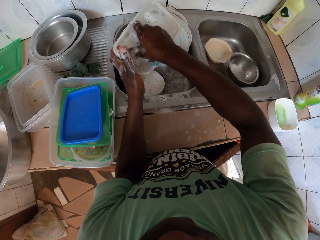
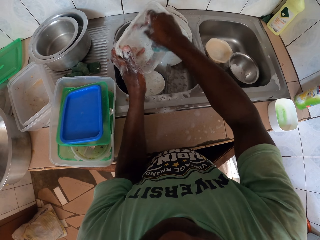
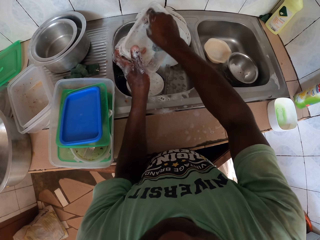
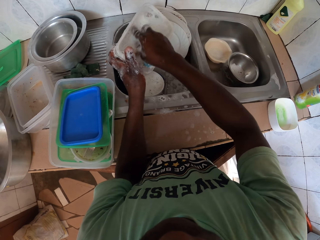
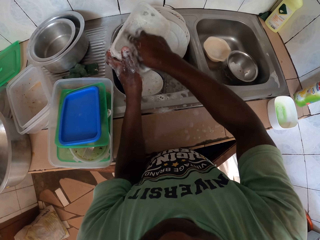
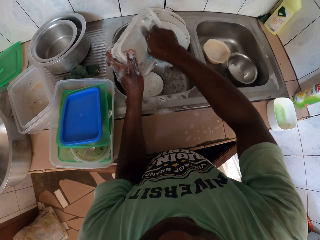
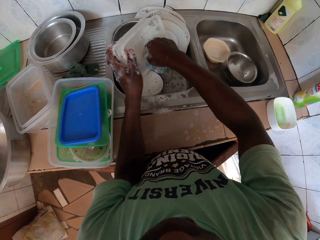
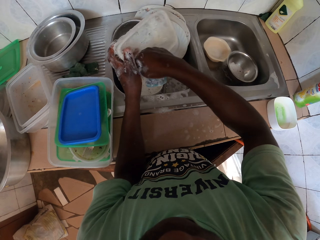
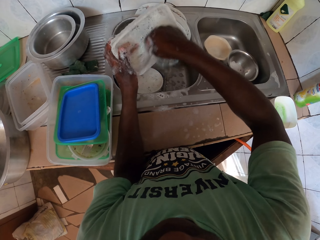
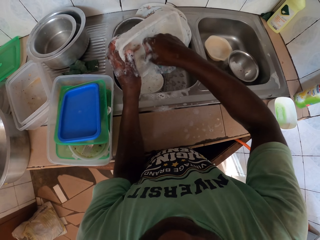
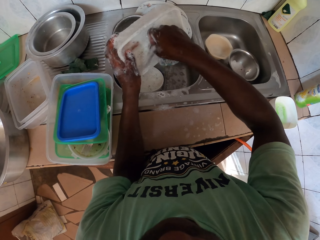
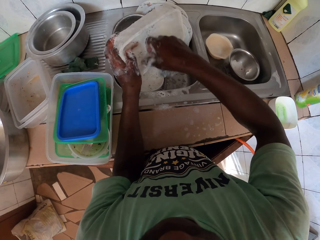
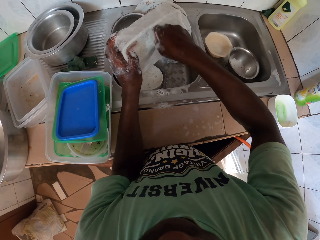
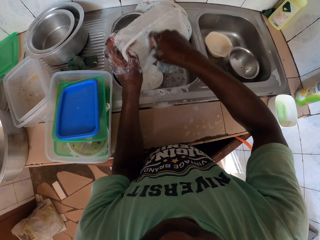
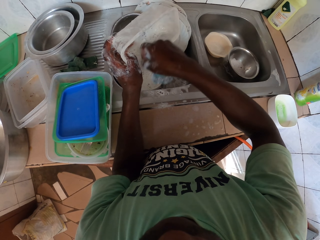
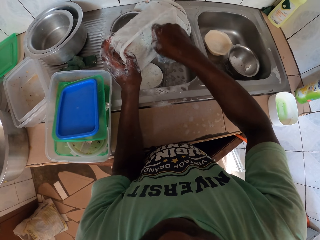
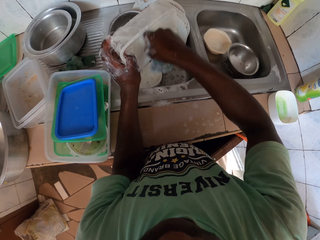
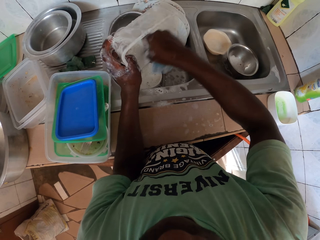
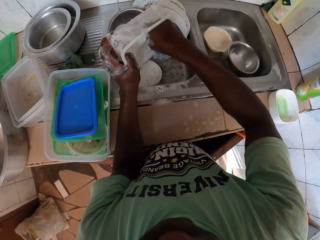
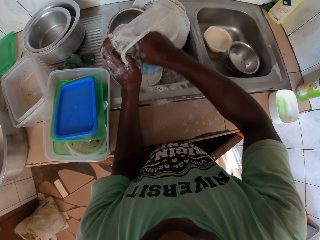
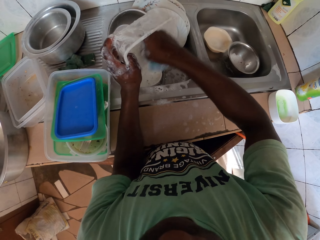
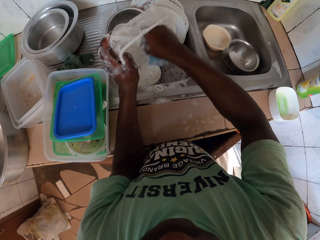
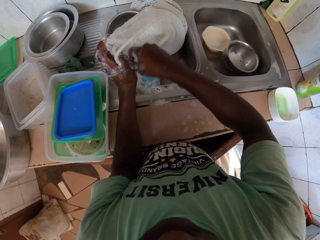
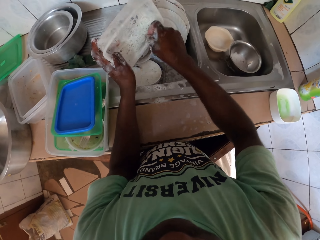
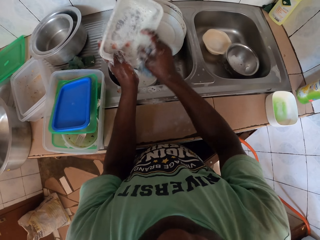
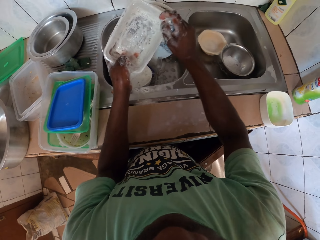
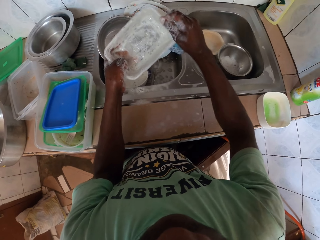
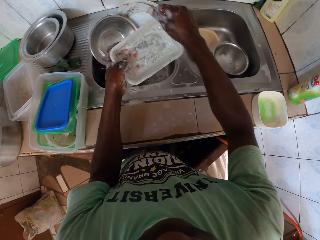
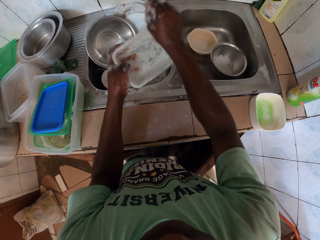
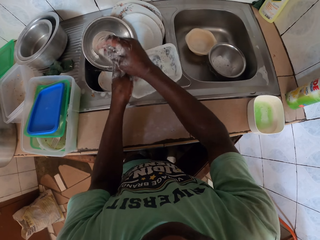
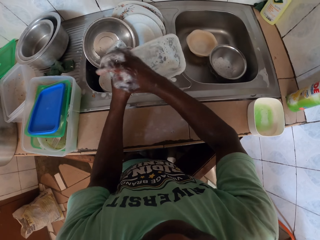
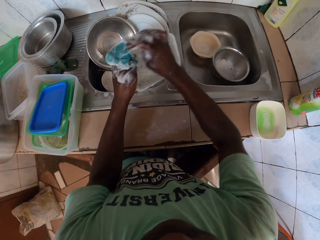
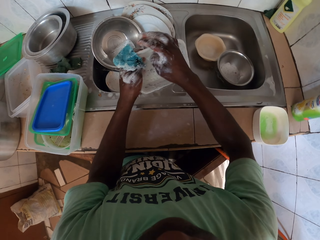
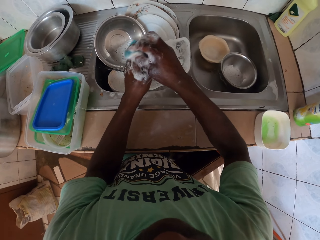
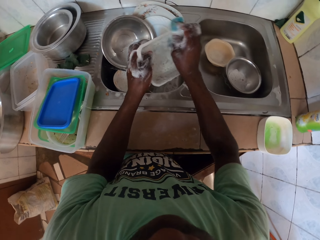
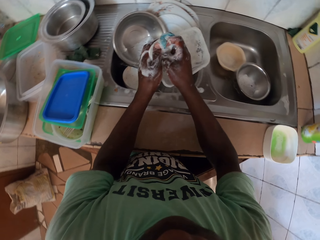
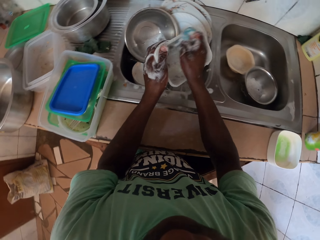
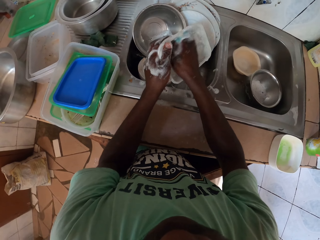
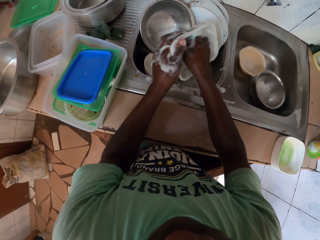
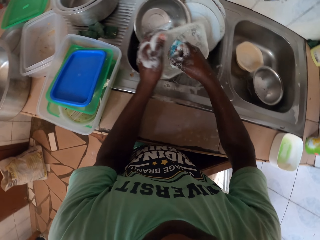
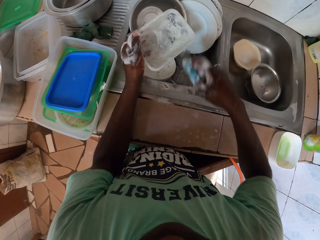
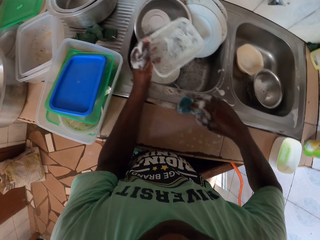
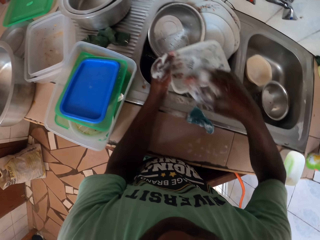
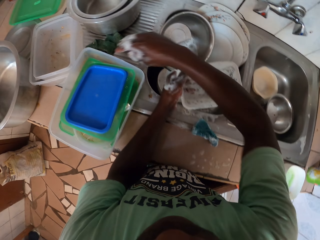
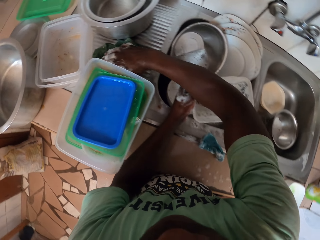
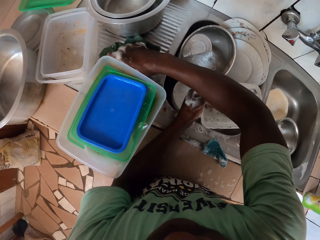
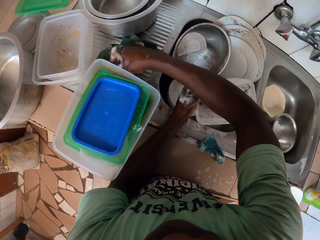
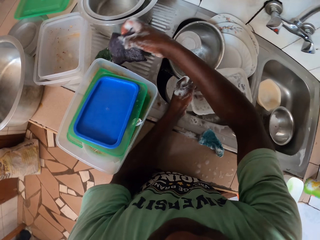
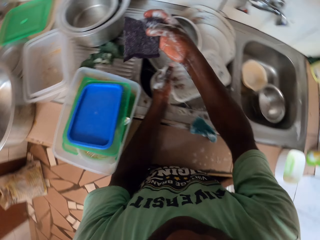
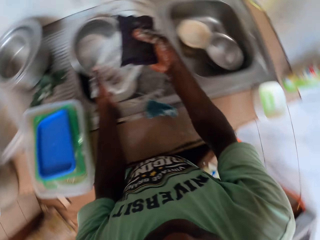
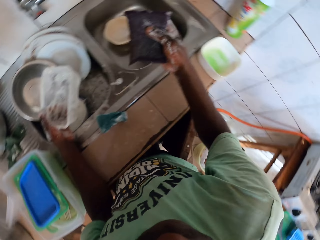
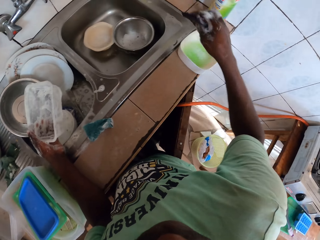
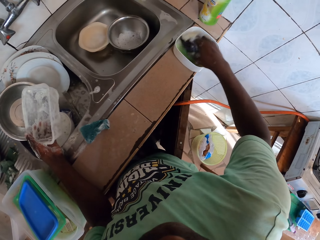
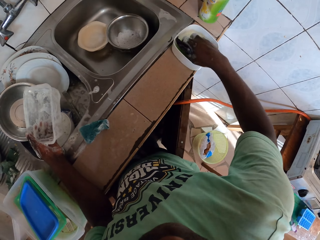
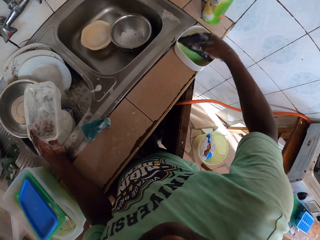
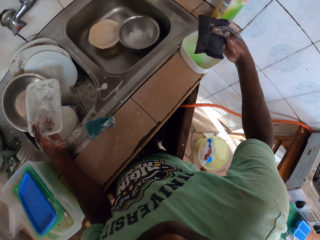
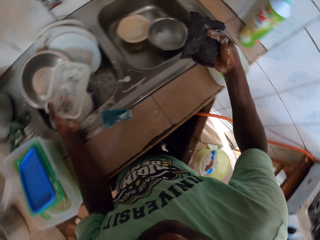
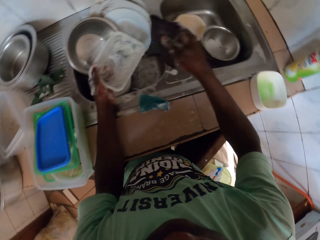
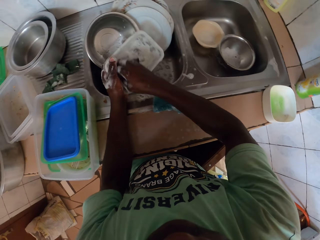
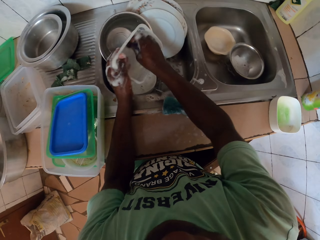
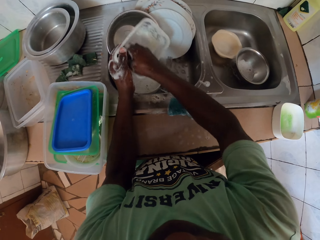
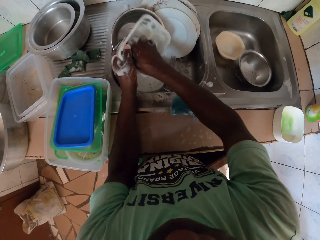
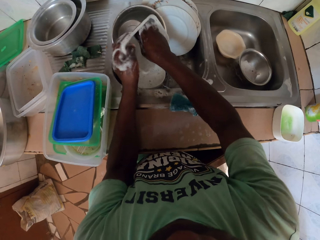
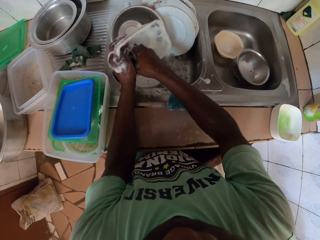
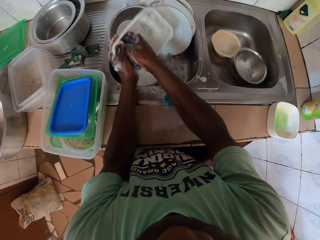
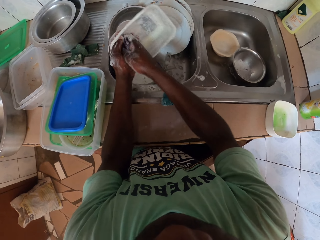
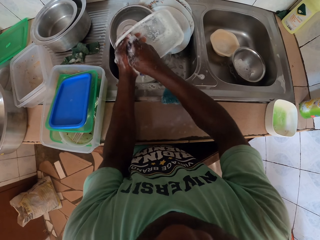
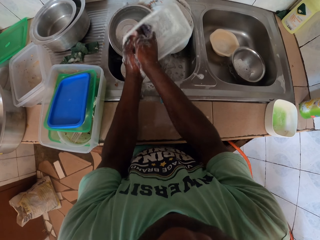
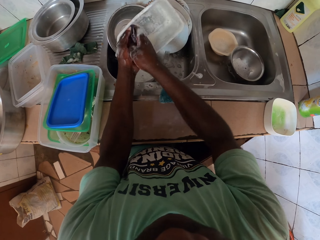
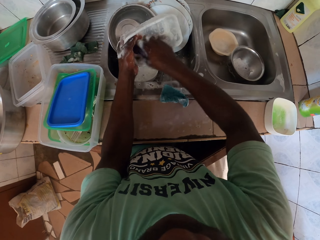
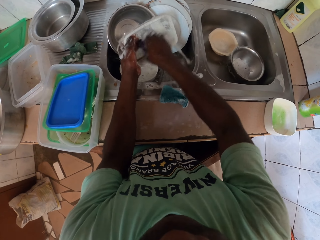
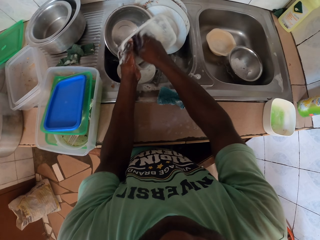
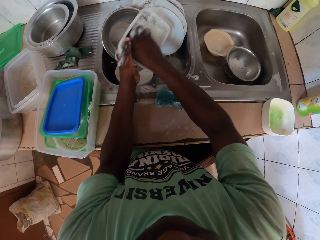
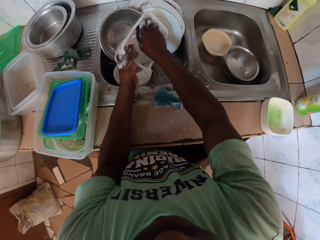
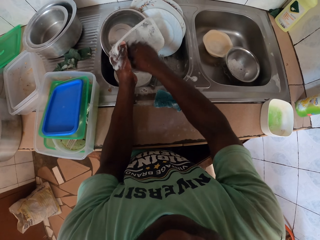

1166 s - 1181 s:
The camera wearer scrubs the tin with nails. They wash the dish. They drop the sponge. They take another scrubber or sponge. They dip the sponge in soap.

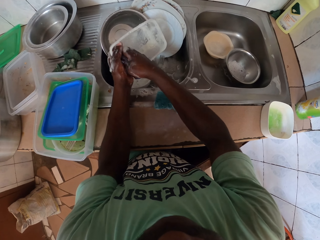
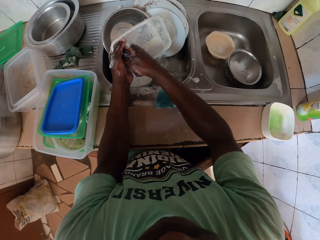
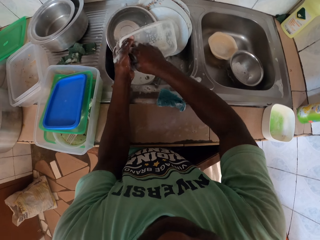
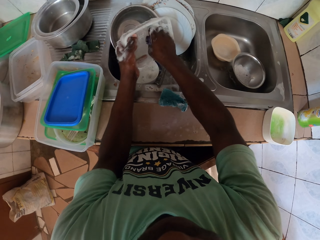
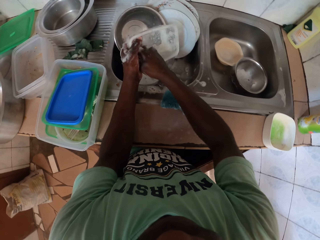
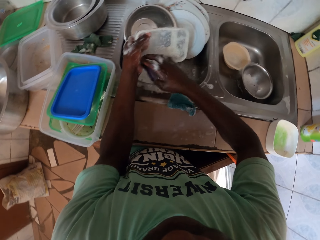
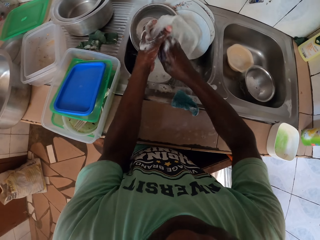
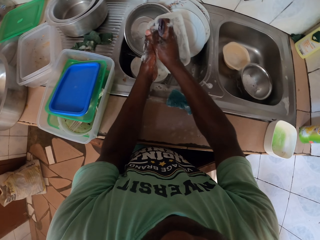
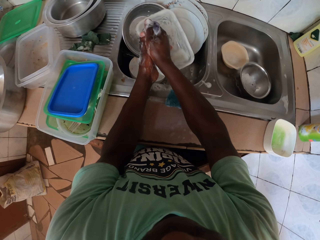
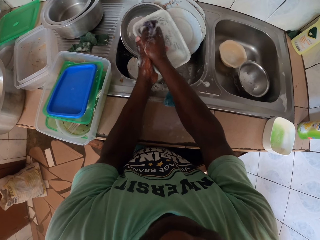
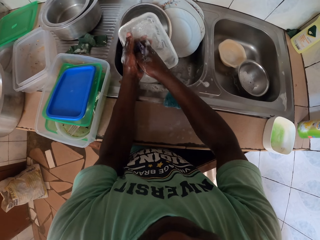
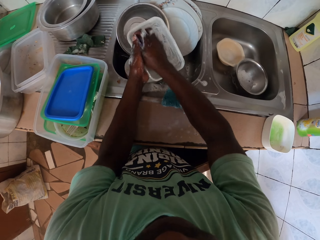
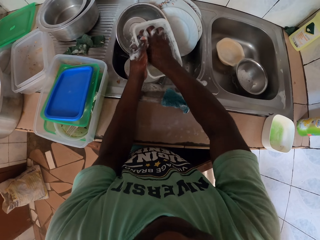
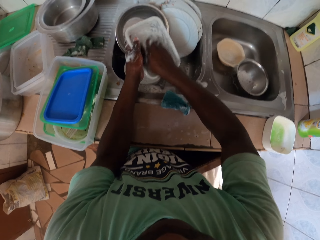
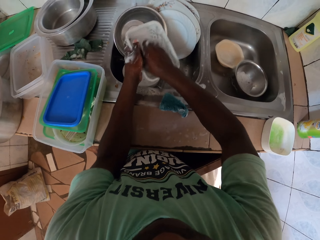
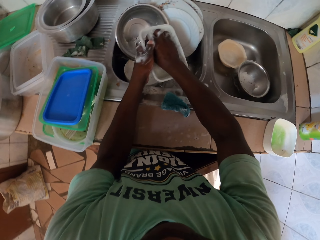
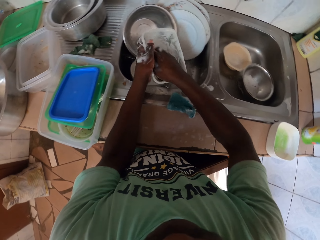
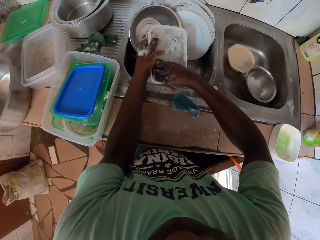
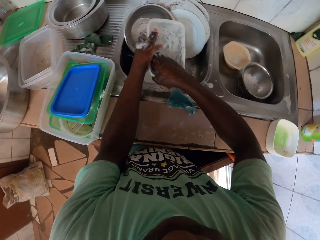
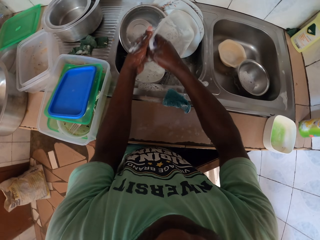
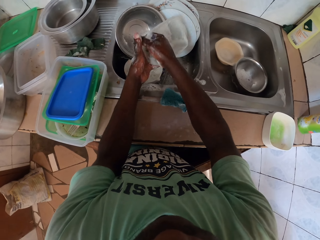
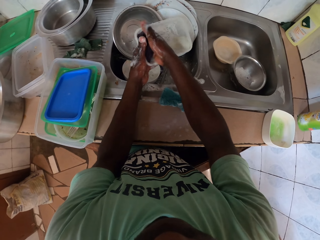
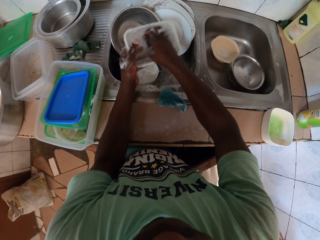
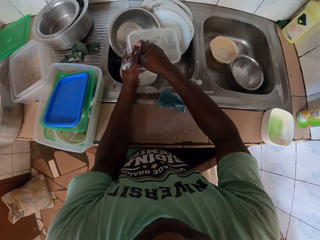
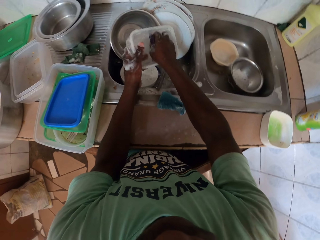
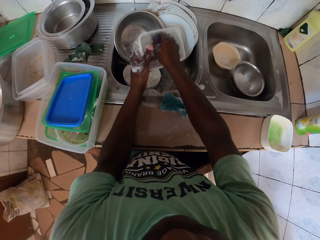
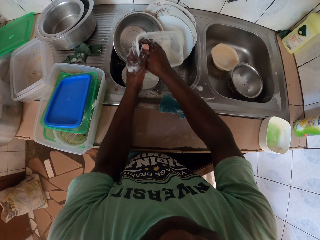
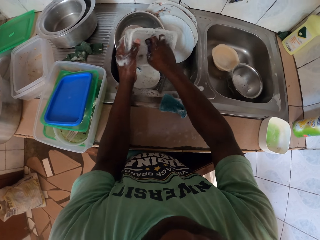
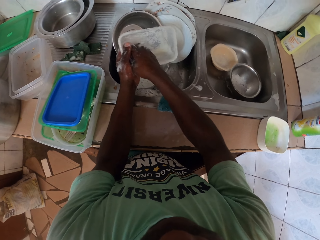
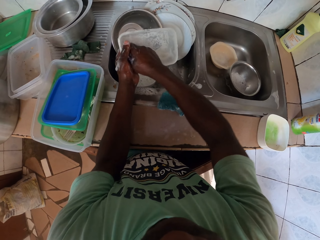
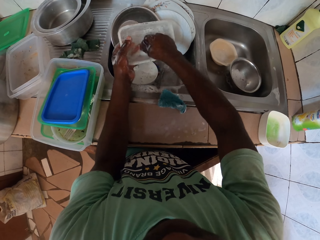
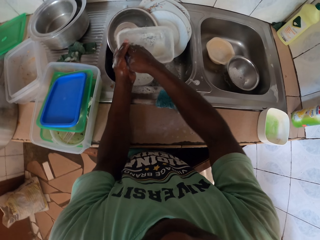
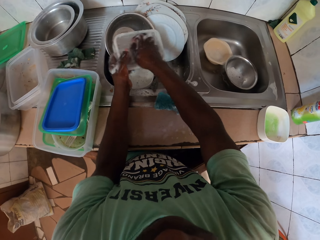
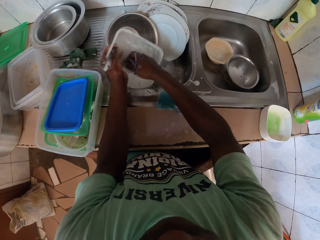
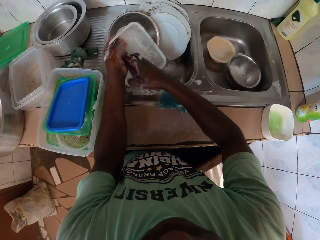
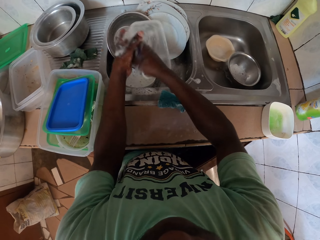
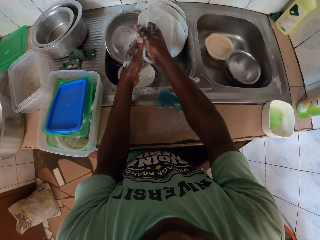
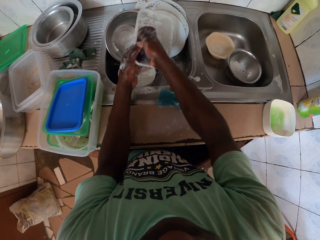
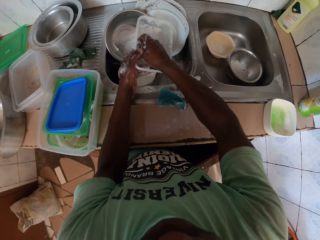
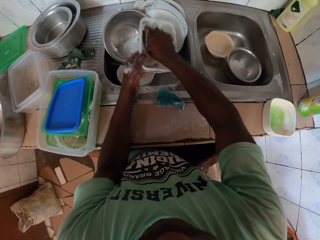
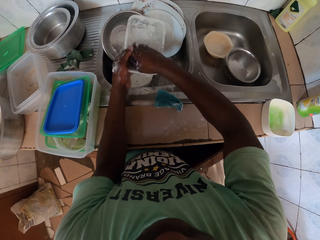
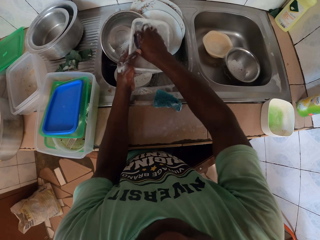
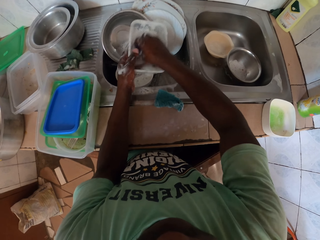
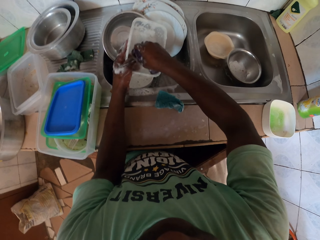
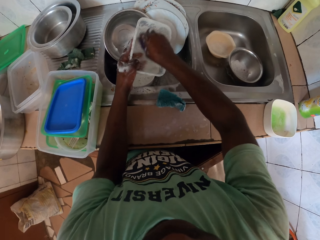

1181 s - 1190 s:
The camera wearer washes the dish. They wash the dish again.
